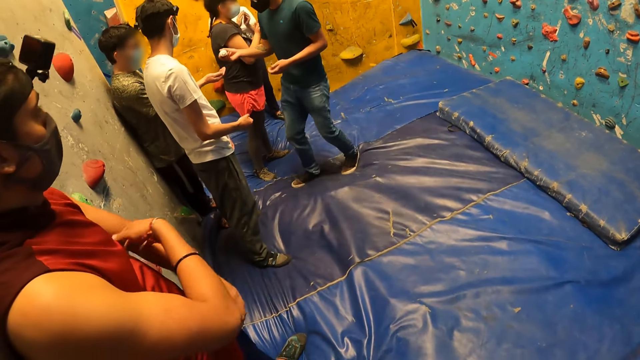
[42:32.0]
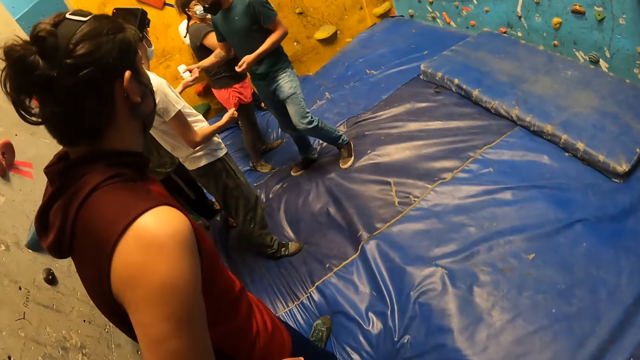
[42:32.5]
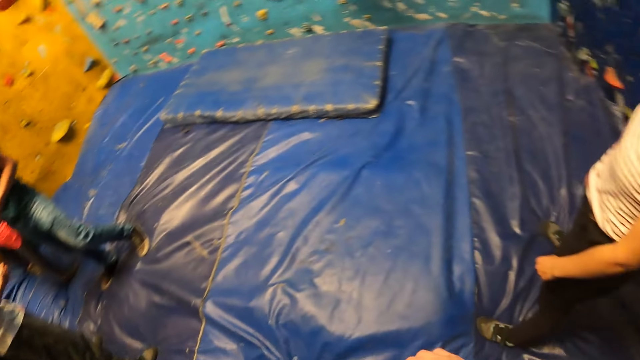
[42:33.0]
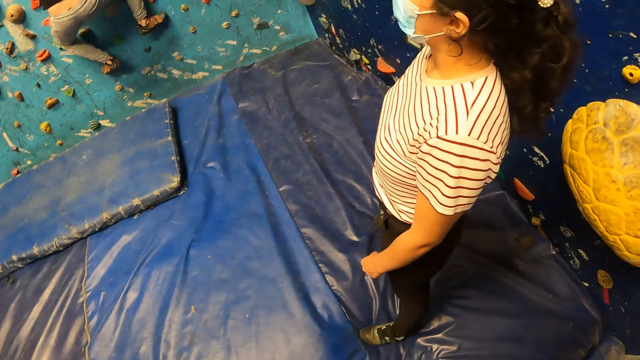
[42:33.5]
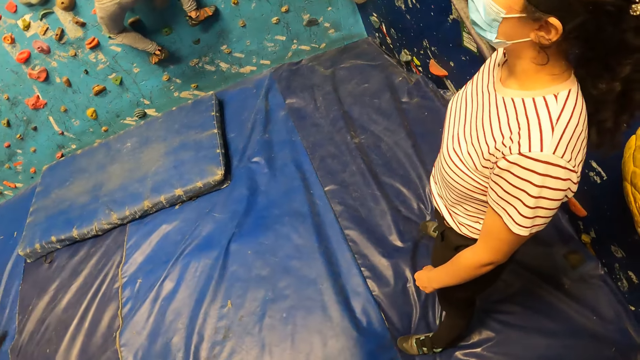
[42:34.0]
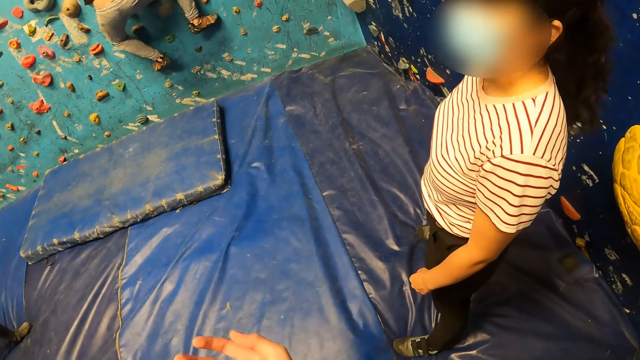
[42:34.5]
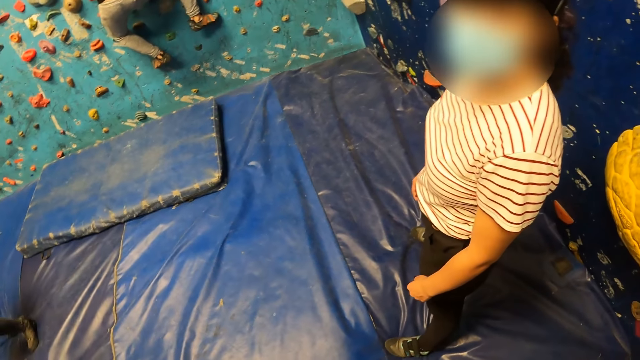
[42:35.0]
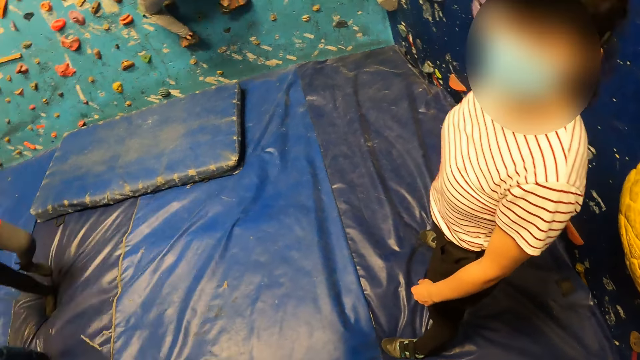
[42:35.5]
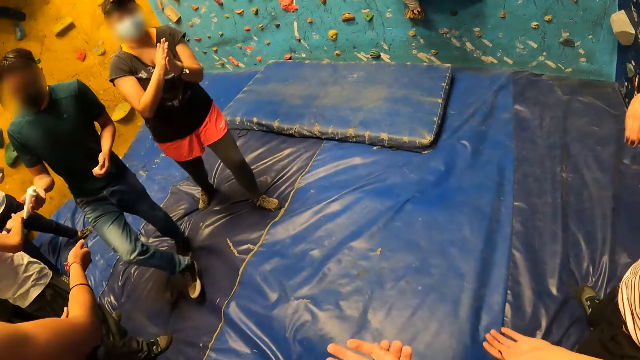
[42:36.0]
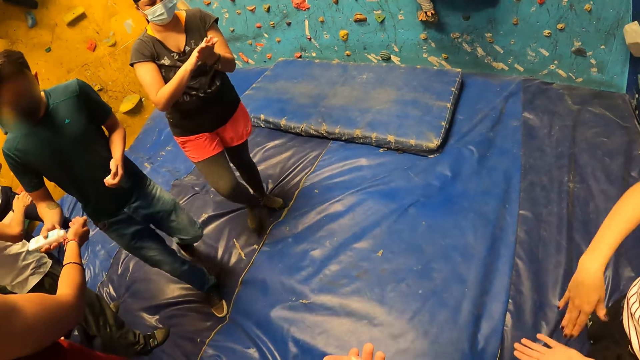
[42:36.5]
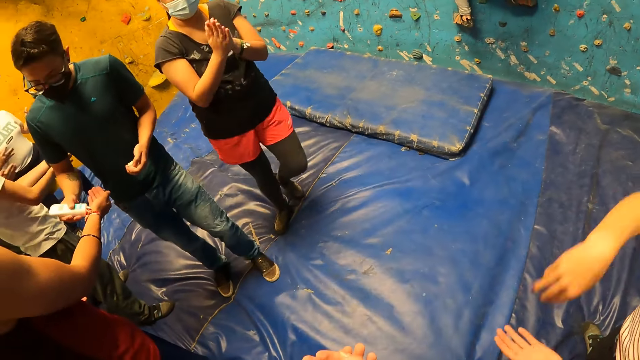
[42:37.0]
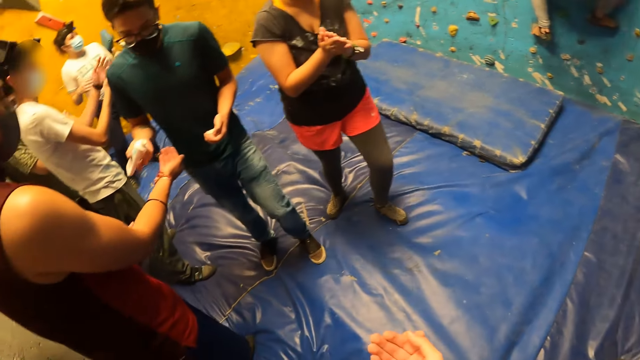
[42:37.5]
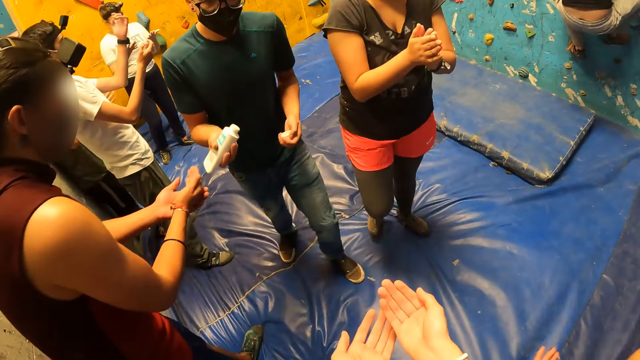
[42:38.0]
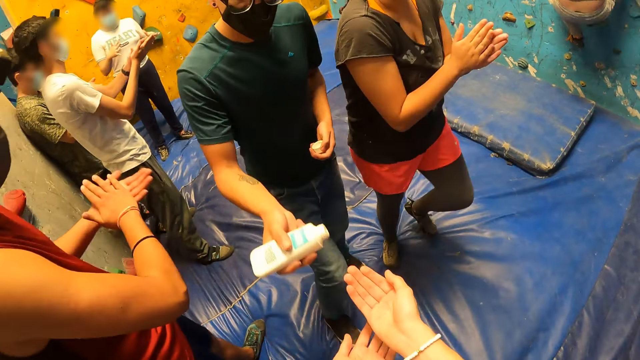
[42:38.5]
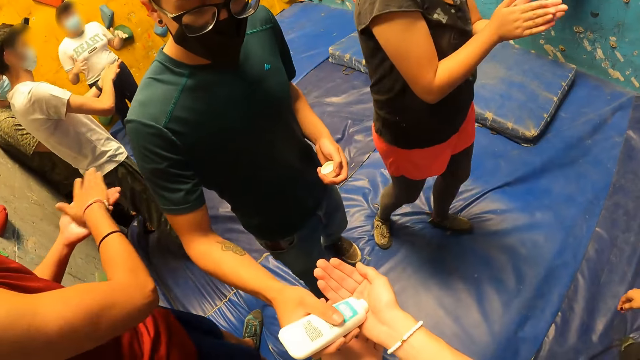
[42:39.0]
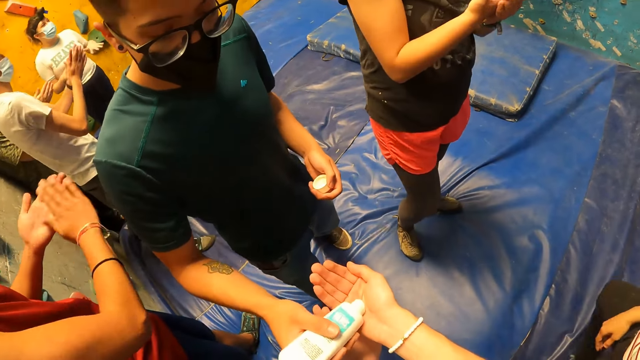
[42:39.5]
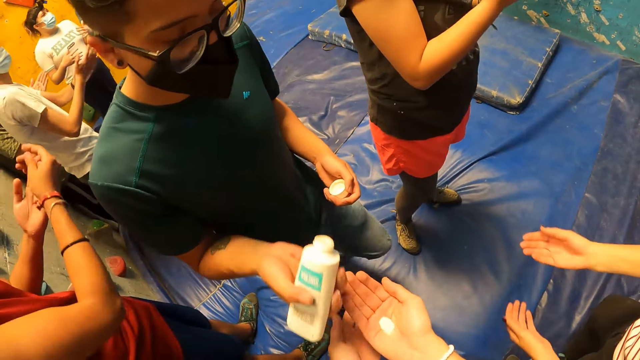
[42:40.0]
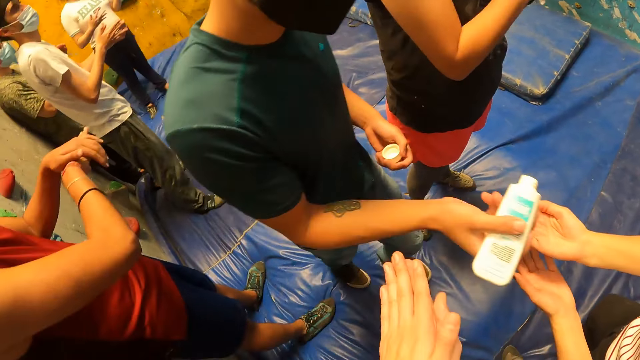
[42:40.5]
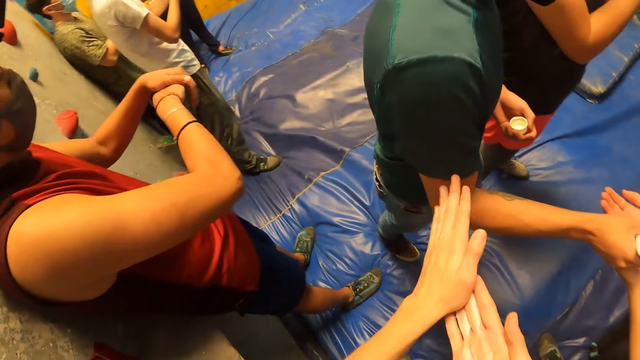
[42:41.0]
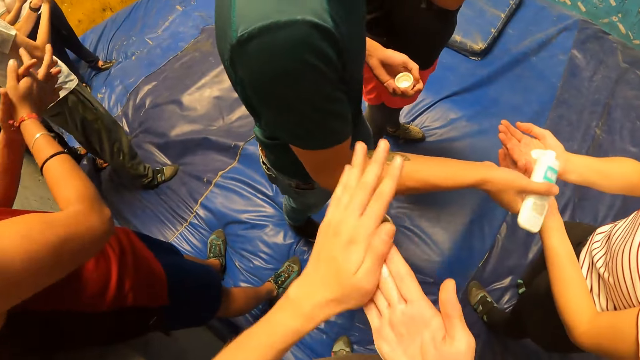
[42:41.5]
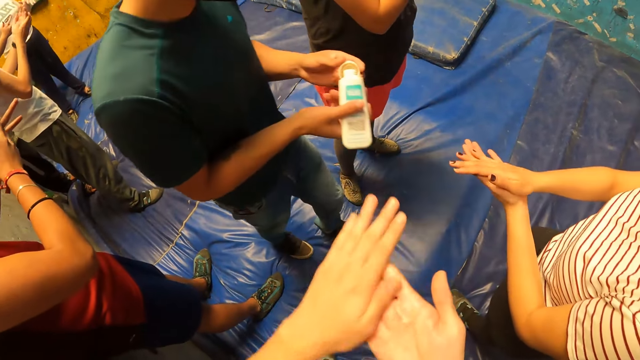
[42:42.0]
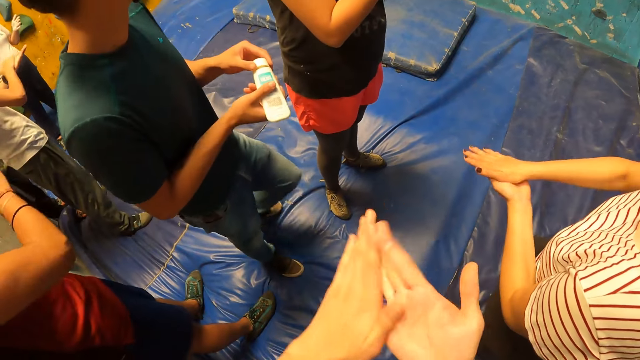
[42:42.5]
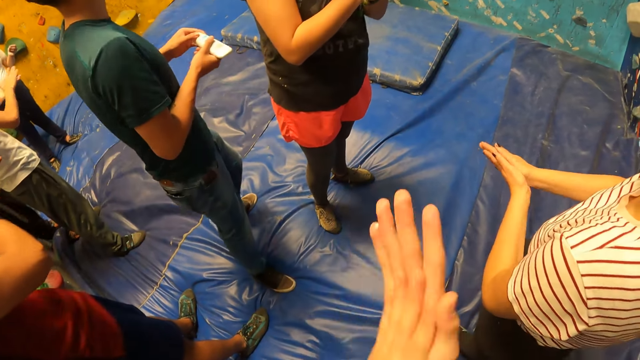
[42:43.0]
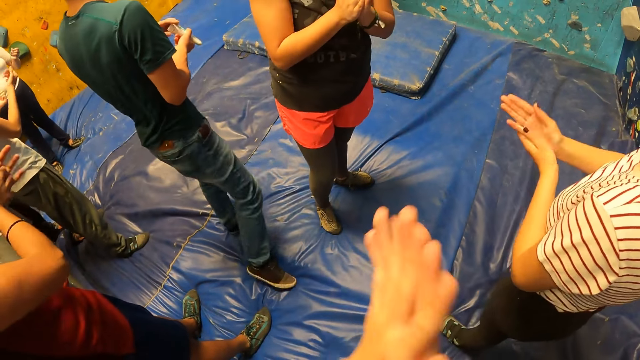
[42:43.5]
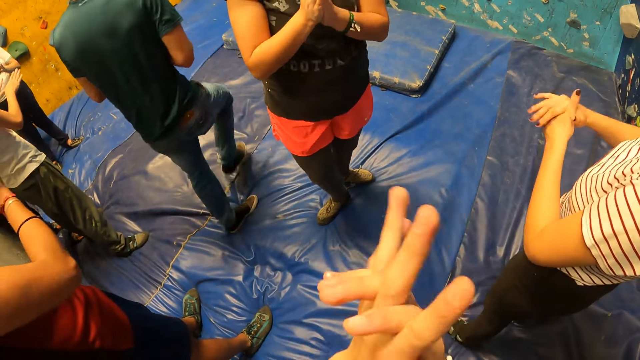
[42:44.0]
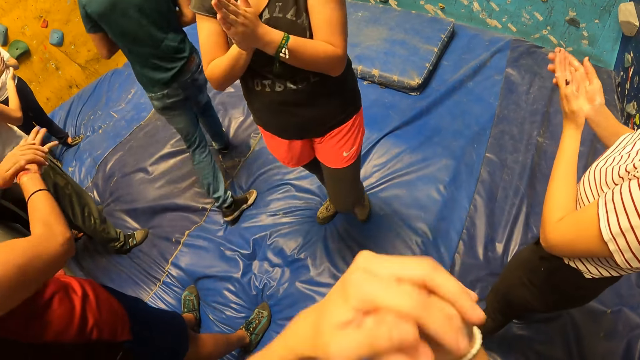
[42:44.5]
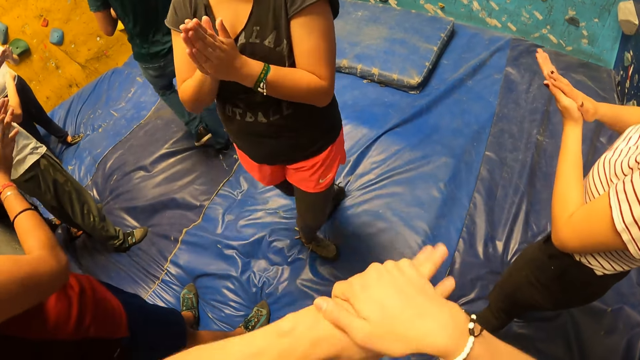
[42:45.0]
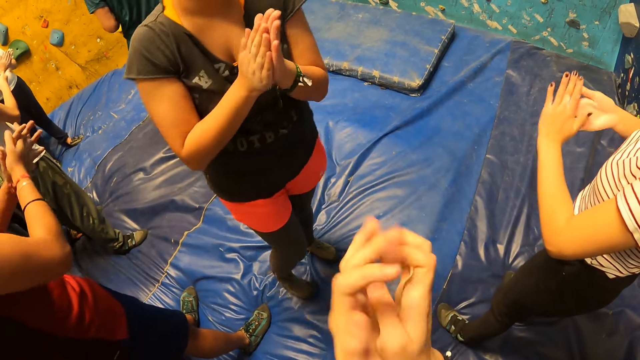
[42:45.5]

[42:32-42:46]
A woman rubs both palms together. A man pours the tube content into the right hand of another man. The camera wearer turns towards another woman and another man. The first man and the first woman walk towards the camera wearer. The first woman rubs both palms together. Another man rubs both palms together. The first man pours the tube content into the right hand of another man. The first man pours the tube content into the right hand of the camera wearer. The camera wearer rubs both palms together. The last man rubs both palms together. The first man pours the tube content into the right hand of the other woman. The other woman rubs both palms together. The first man closes the tube with the cap in his left hand.

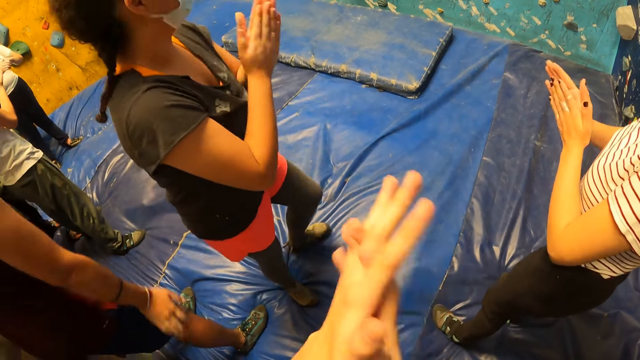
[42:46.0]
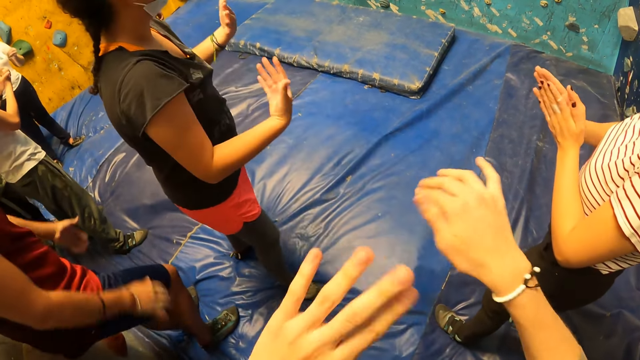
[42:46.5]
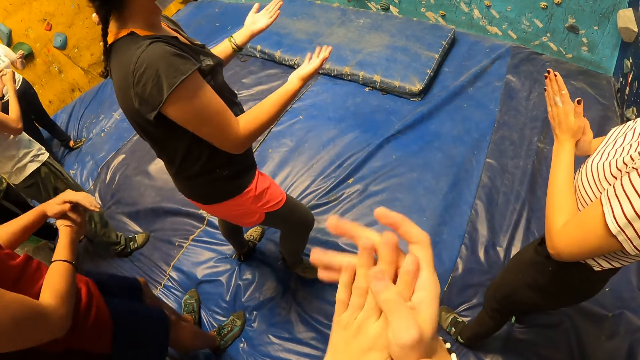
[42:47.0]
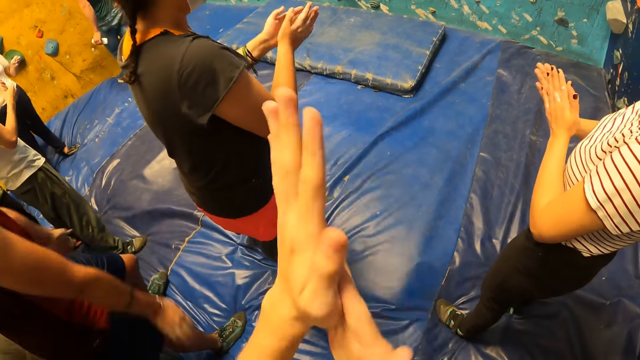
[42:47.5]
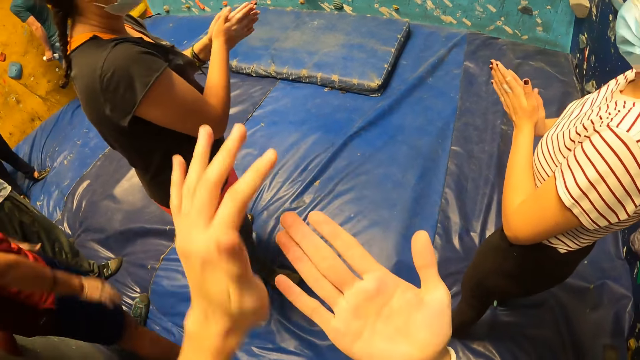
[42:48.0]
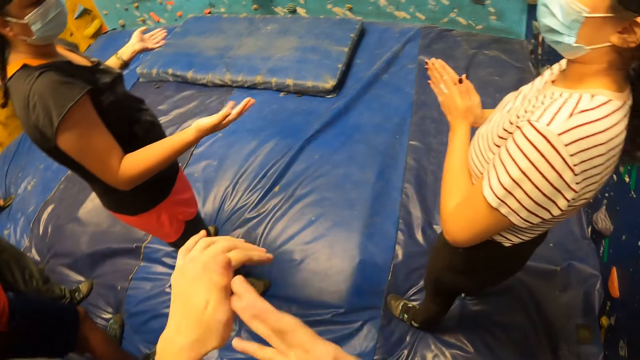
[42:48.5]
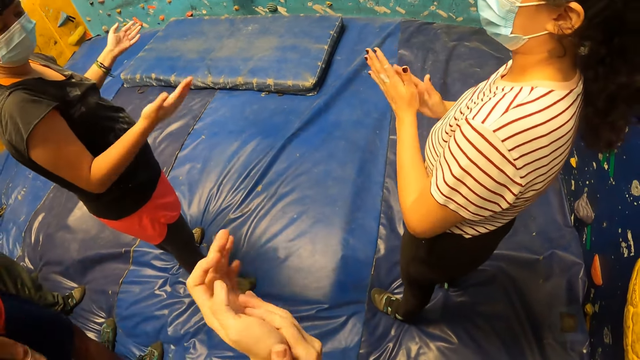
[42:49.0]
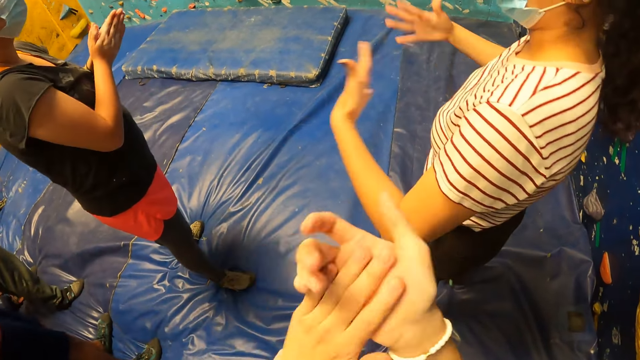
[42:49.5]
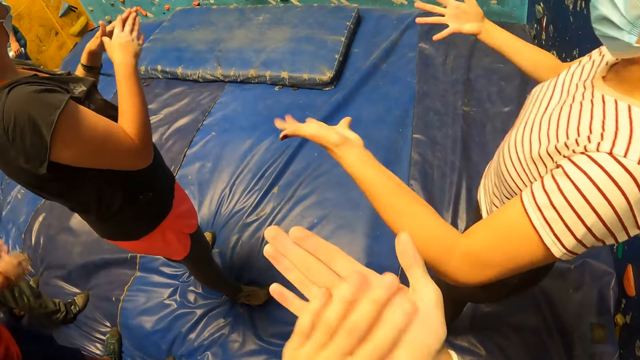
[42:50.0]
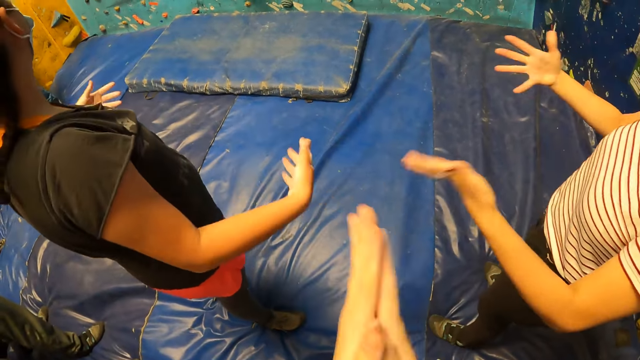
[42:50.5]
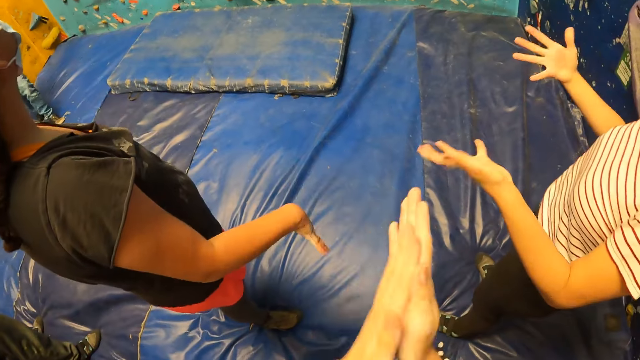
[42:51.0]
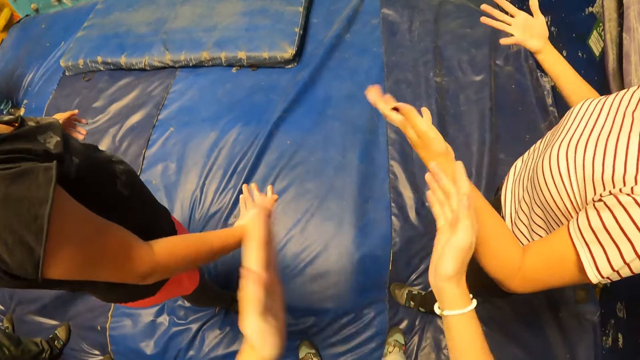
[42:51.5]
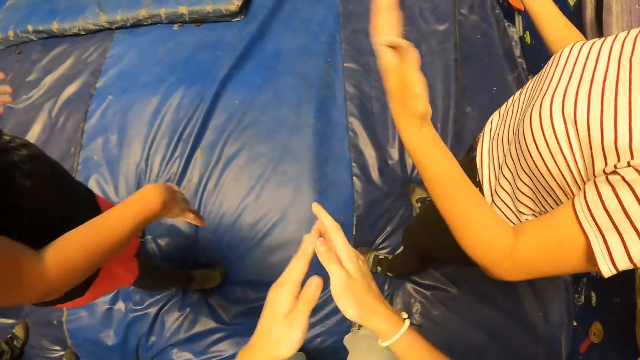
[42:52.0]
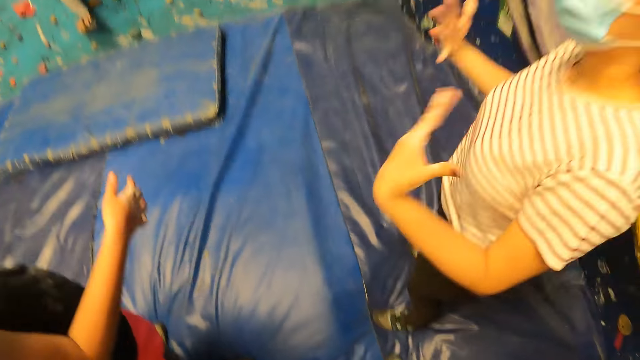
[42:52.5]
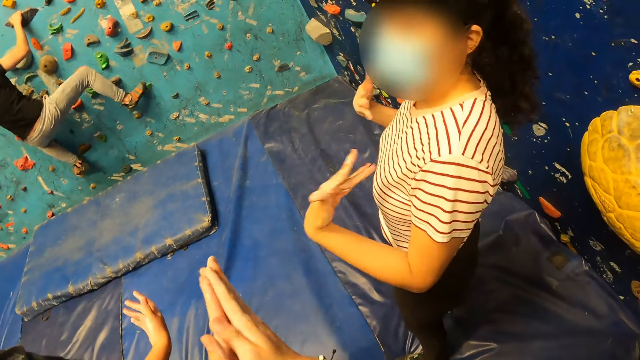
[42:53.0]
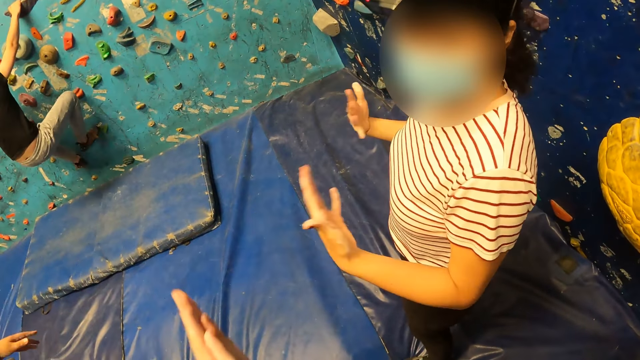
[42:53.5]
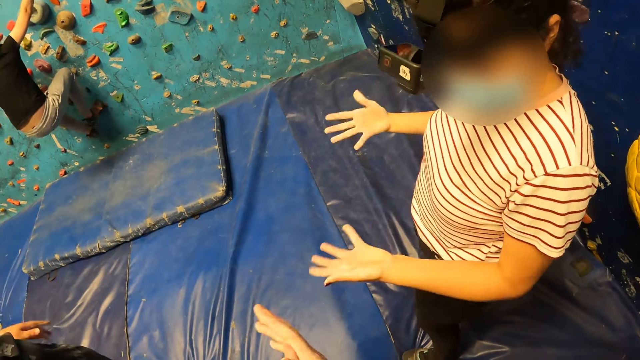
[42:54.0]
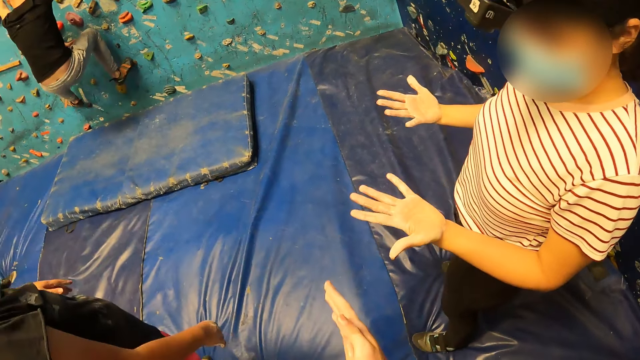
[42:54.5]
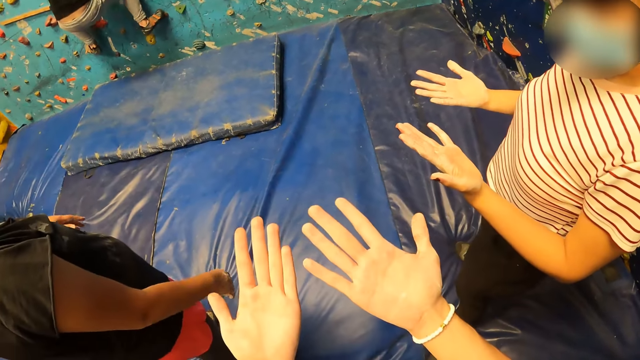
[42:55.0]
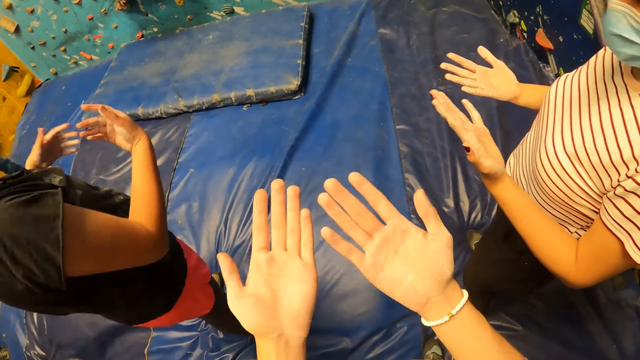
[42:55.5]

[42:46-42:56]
A woman shakes both hands. Another woman shakes both hands. The camera wearer claps both hands together. A man removes his right leg from a bouldering ball on the wall and places his right leg on a bouldering ball on the wall. The second woman shakes both hands.
